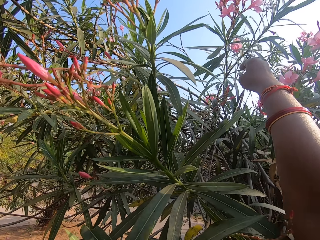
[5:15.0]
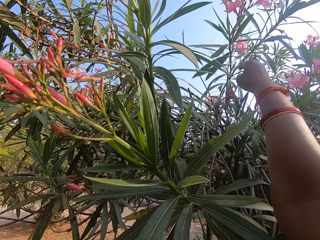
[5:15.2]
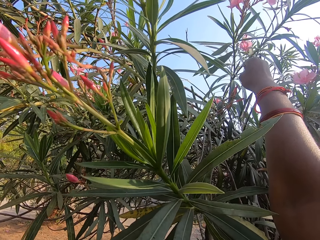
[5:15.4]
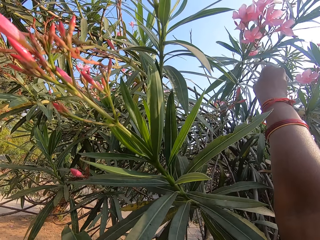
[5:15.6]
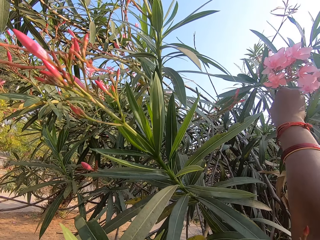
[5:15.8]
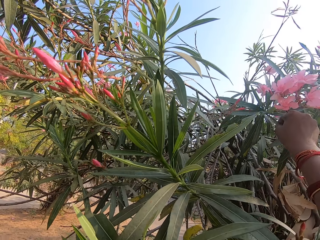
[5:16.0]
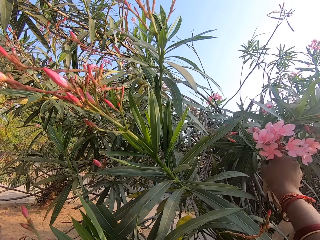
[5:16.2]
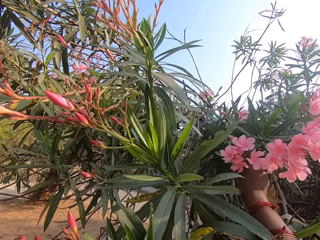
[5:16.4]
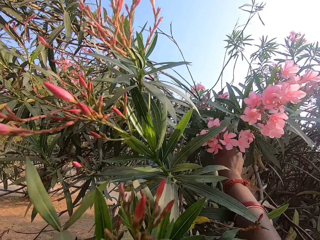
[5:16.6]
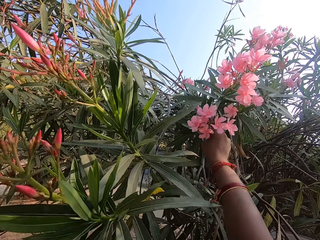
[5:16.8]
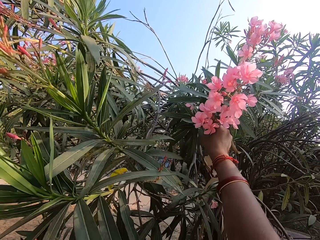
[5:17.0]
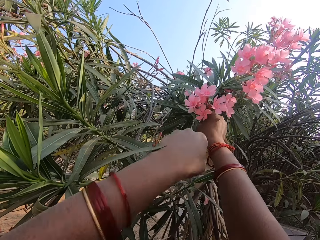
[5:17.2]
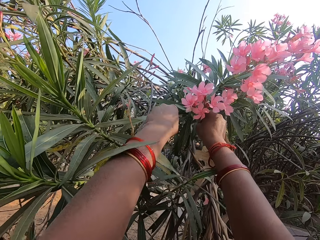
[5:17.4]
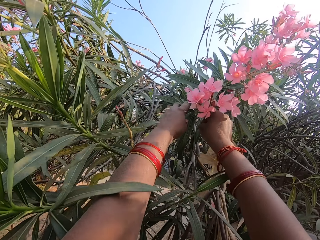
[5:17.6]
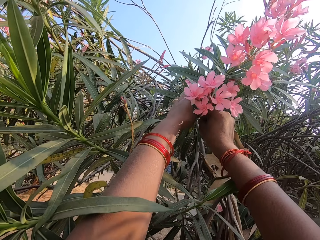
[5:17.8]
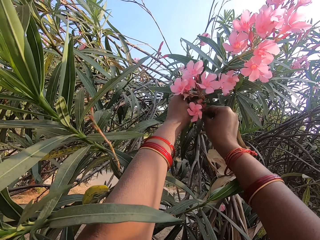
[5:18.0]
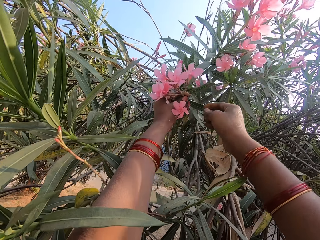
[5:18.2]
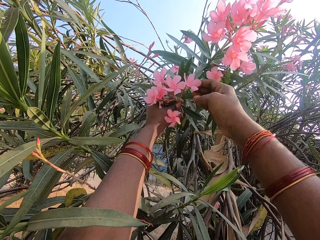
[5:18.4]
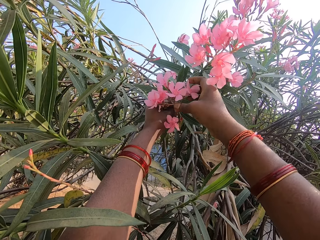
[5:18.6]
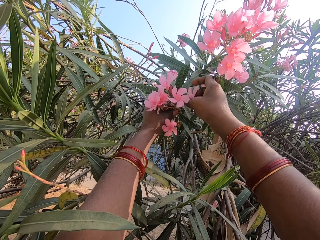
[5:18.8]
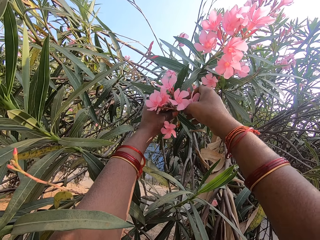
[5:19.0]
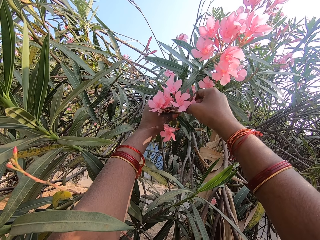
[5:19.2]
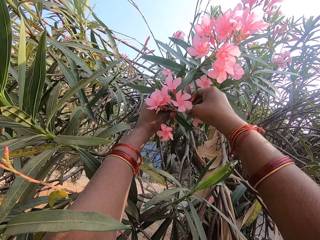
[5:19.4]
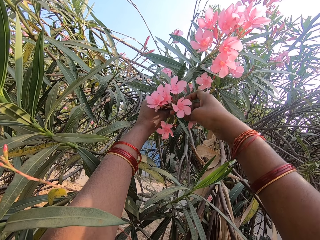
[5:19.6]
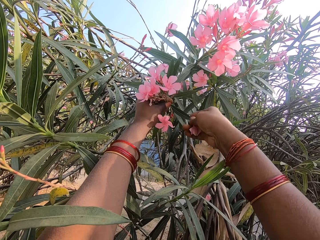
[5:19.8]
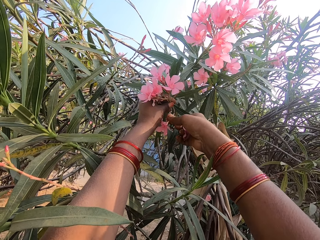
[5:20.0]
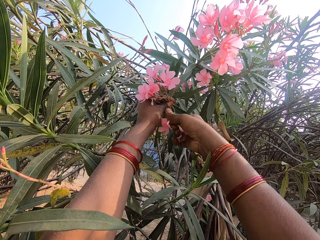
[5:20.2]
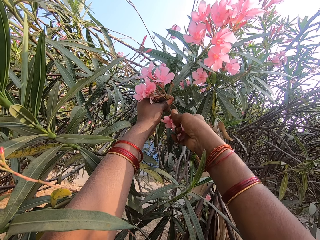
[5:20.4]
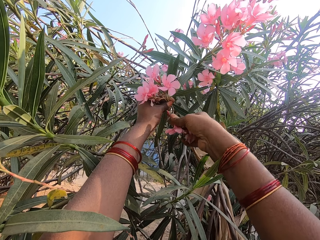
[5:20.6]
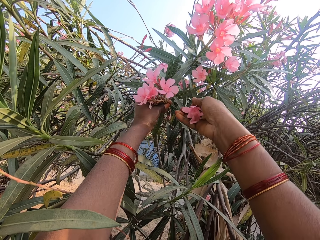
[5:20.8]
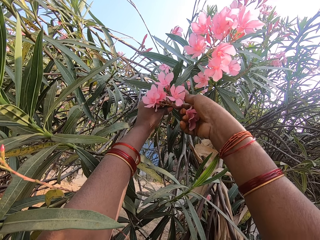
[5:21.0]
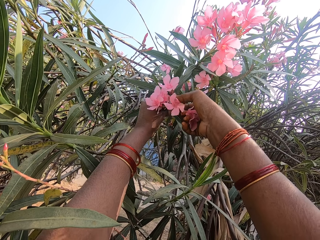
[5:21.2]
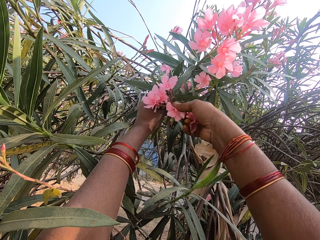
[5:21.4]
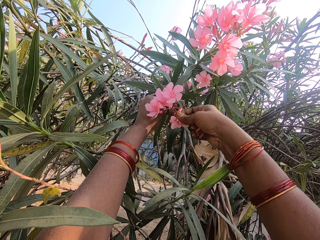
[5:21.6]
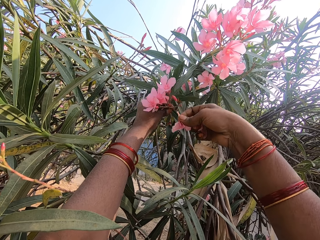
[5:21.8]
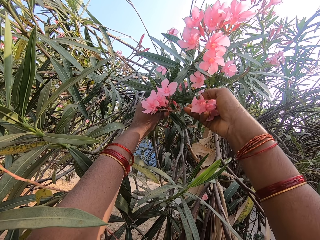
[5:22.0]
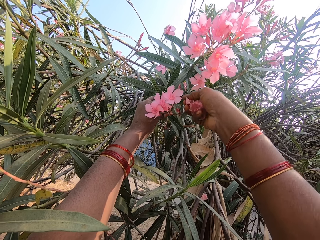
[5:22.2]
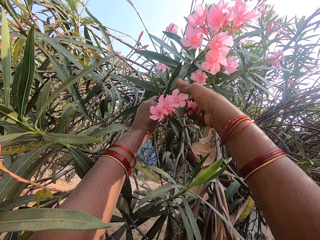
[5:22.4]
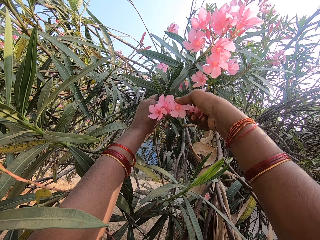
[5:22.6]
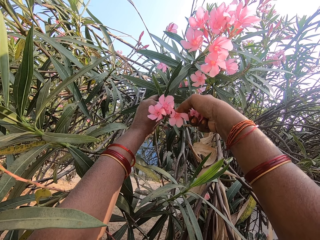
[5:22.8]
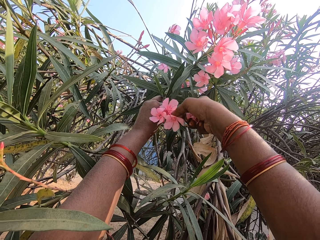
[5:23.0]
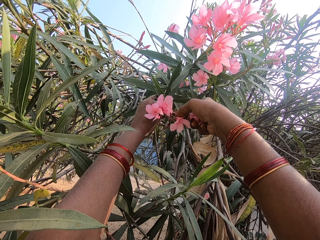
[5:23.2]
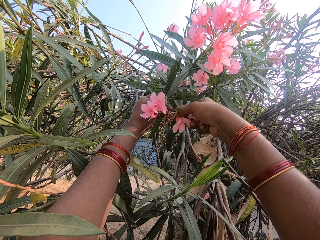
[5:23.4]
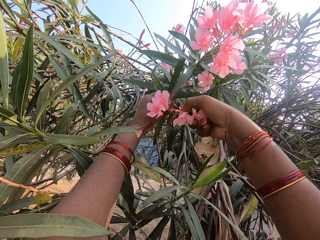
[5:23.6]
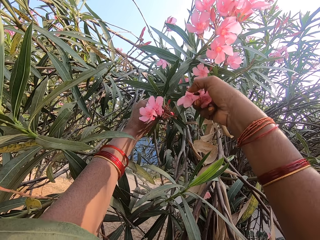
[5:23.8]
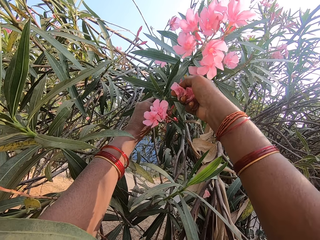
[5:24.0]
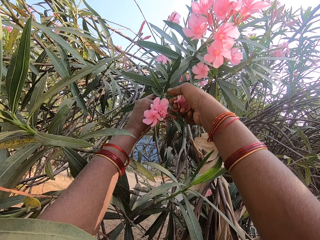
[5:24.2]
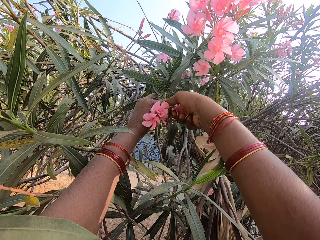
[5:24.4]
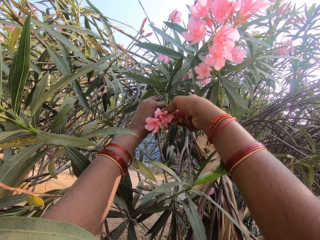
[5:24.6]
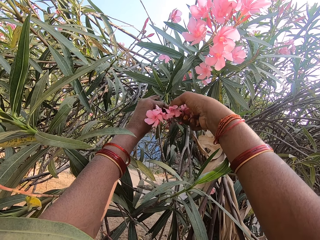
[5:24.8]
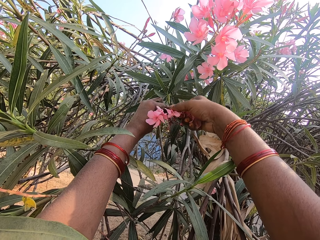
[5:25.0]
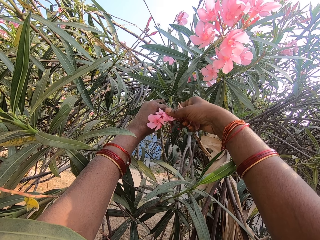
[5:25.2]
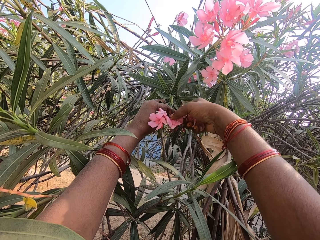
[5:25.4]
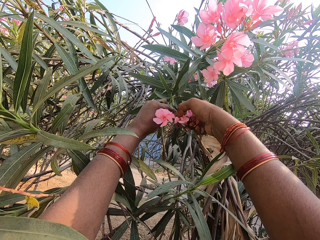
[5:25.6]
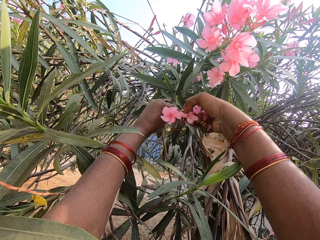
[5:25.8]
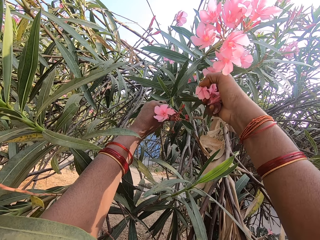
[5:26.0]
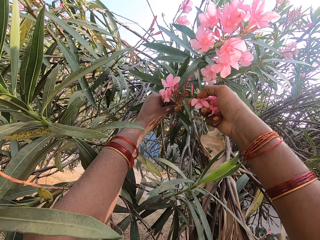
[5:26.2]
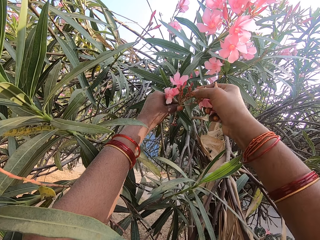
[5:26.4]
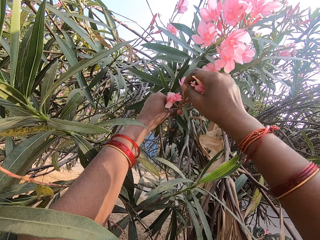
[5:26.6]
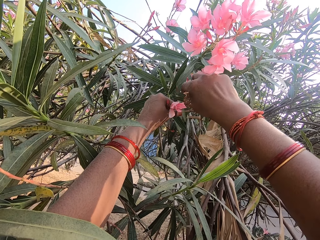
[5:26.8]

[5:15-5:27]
The camera wearer bends a flower branch. She pulls the flower branch. She holds the flower branch. She plucks a flower with her hand.

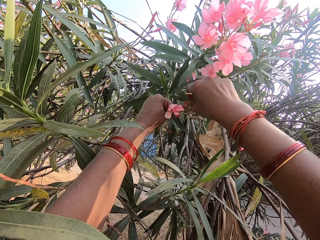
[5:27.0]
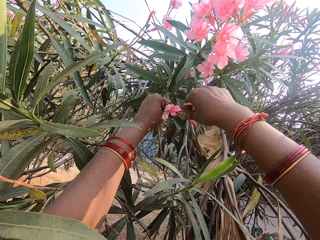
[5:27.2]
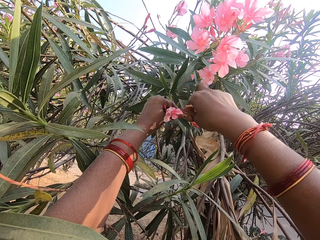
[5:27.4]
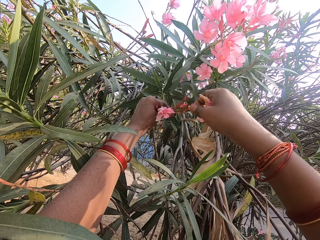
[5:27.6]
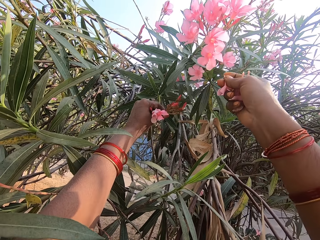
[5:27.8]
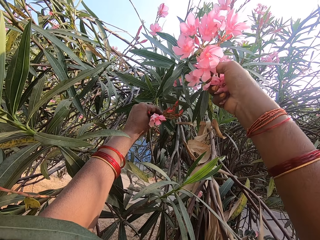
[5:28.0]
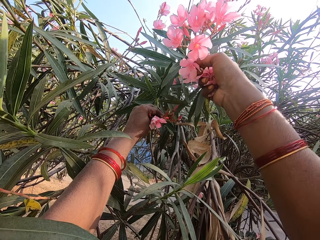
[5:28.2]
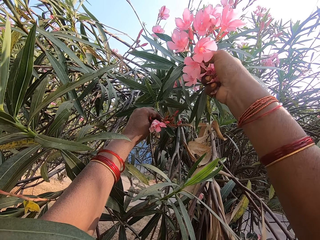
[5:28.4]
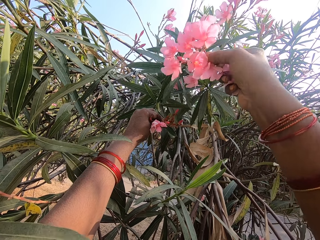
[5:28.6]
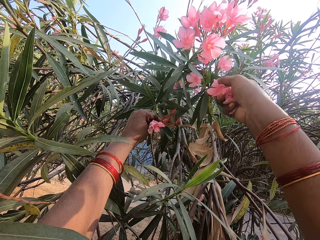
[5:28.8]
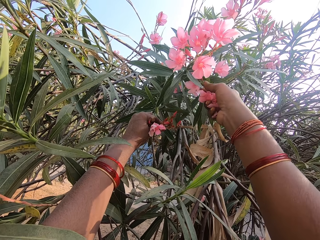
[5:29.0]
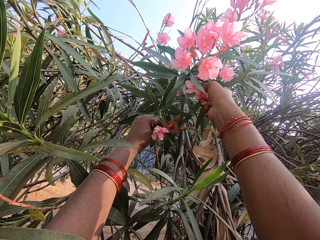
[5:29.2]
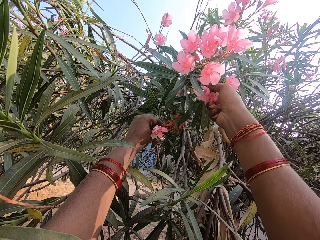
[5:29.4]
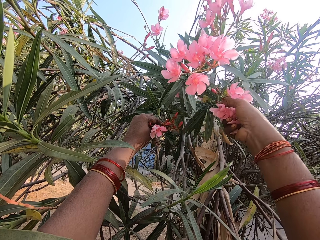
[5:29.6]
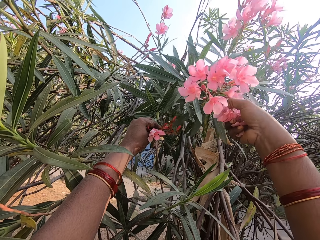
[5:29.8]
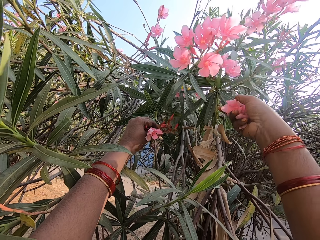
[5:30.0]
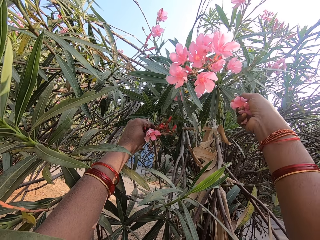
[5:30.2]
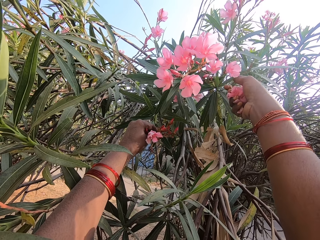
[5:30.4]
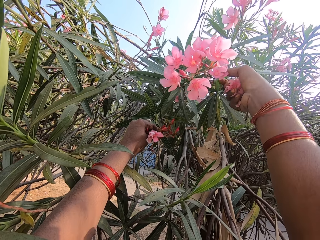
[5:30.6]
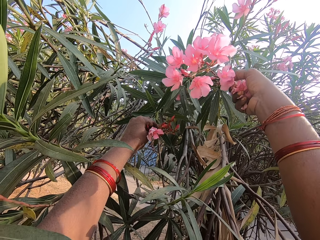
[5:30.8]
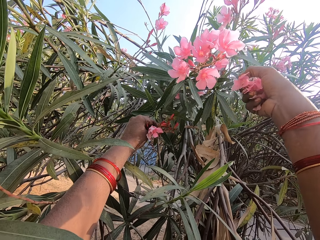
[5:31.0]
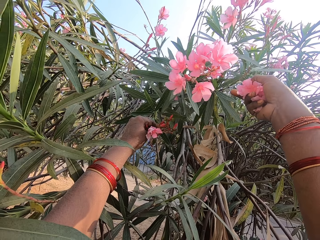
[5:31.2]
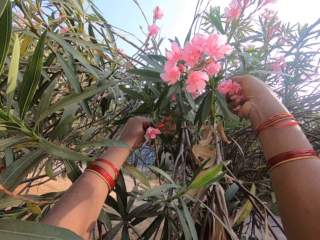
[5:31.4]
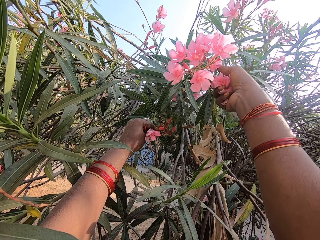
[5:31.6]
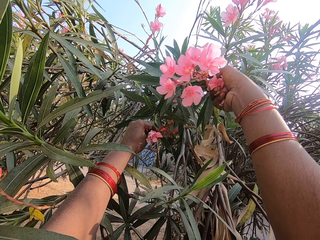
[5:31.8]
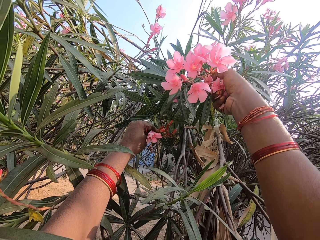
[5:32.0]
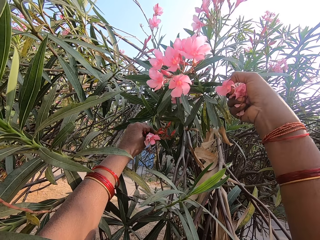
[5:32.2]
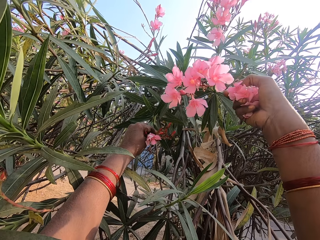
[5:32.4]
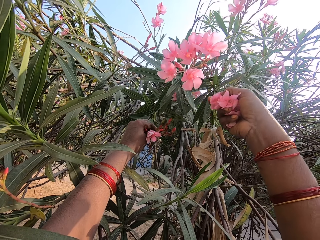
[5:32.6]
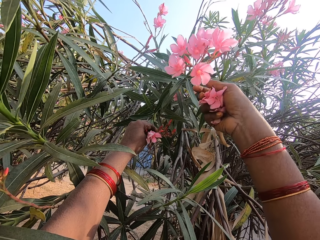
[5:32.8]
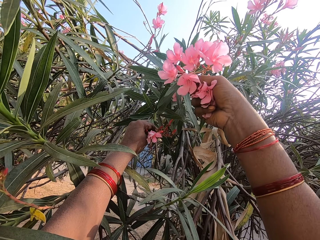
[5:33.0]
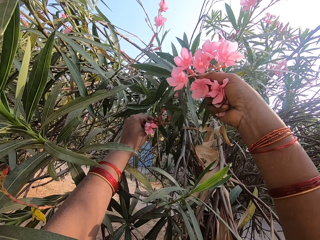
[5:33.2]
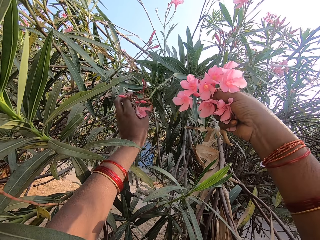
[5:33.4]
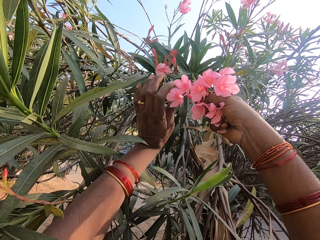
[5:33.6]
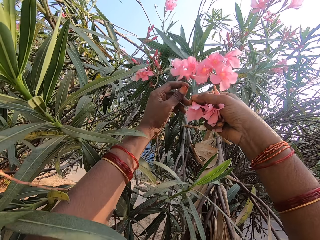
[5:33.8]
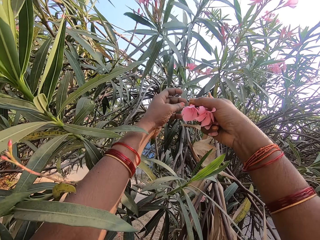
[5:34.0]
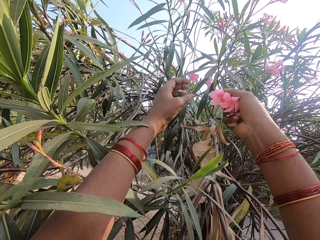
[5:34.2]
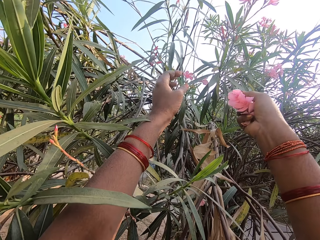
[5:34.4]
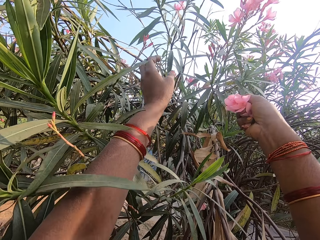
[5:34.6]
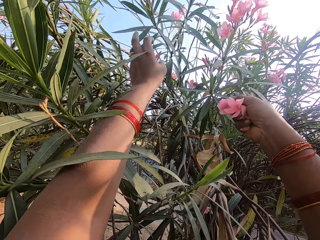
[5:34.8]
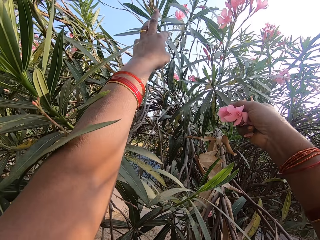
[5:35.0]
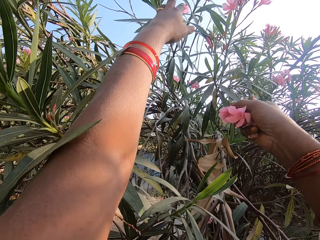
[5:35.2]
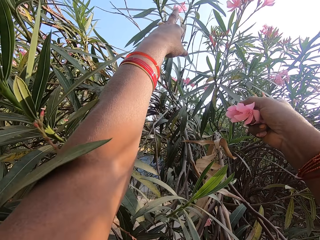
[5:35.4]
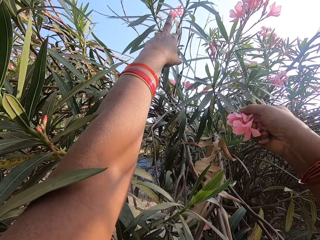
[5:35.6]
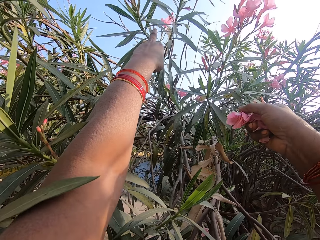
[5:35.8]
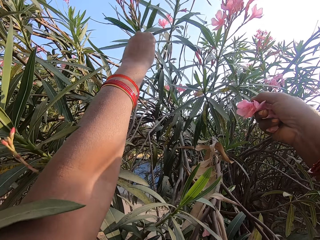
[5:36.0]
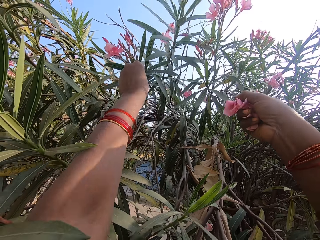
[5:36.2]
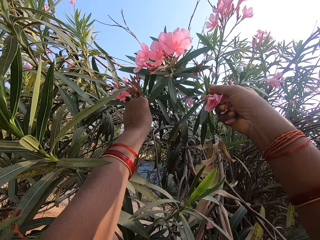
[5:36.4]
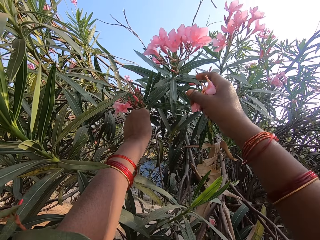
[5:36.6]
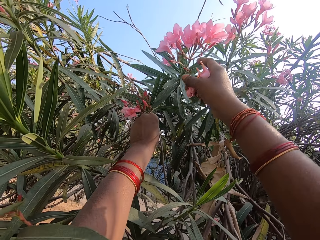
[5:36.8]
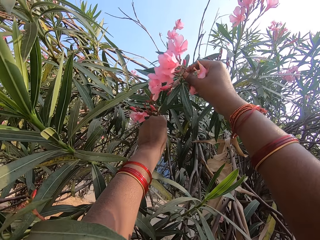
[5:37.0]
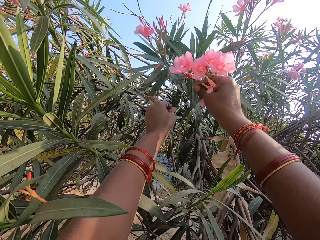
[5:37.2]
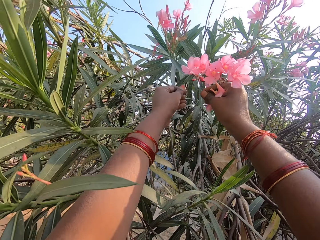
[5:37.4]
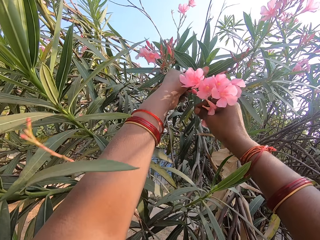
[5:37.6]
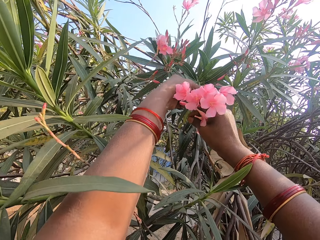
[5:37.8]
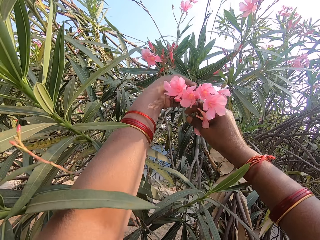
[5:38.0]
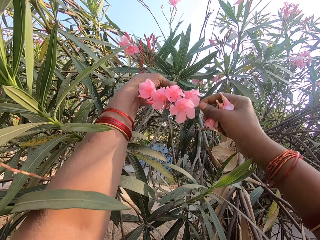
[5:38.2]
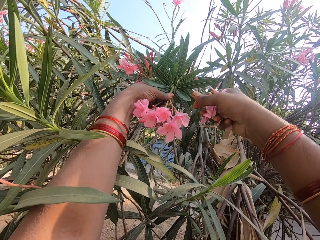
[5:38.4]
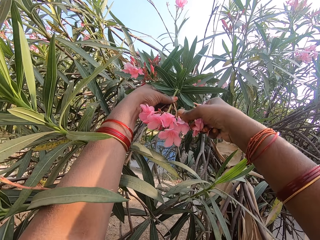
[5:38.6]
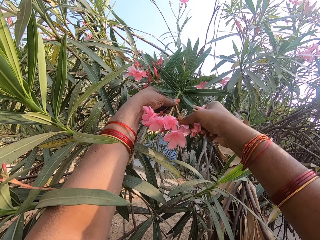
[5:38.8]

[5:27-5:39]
The camera wearer pulls a flower branch.
